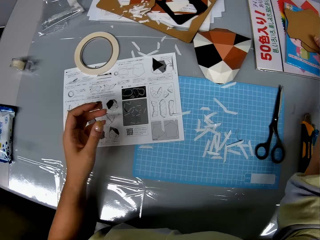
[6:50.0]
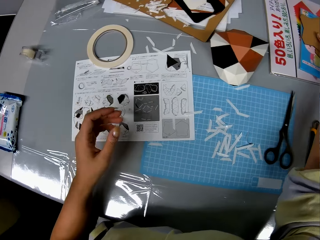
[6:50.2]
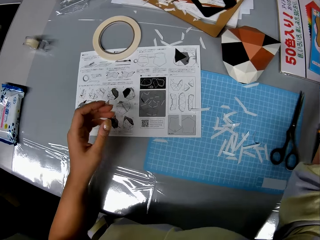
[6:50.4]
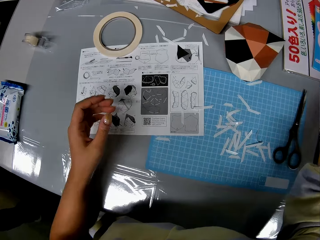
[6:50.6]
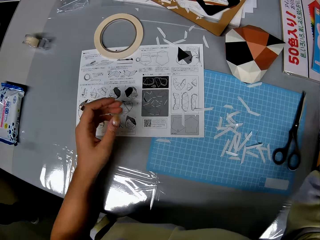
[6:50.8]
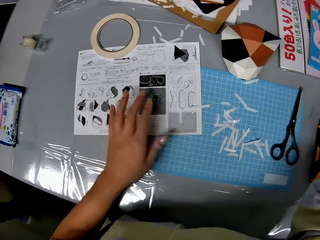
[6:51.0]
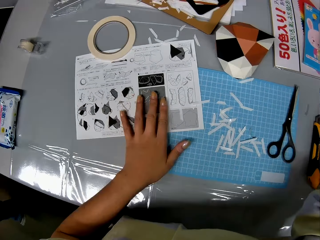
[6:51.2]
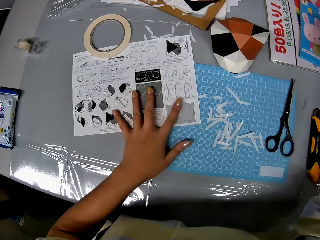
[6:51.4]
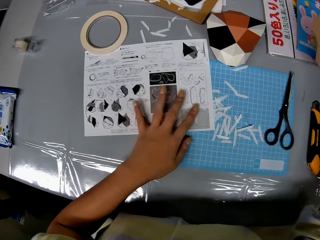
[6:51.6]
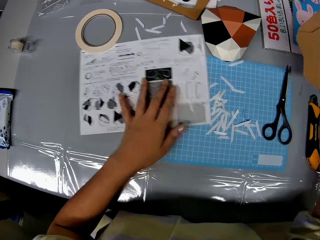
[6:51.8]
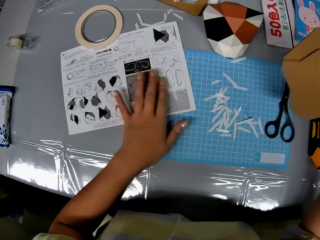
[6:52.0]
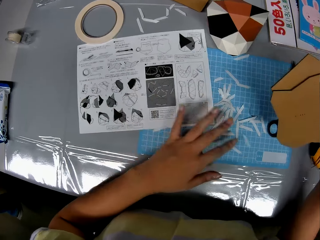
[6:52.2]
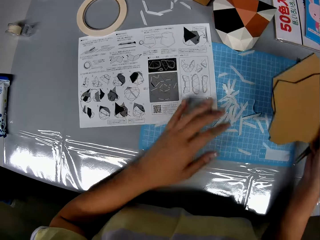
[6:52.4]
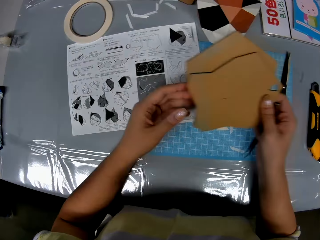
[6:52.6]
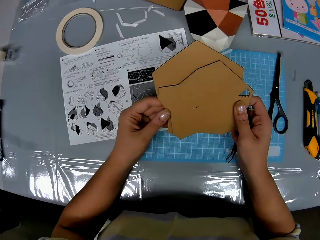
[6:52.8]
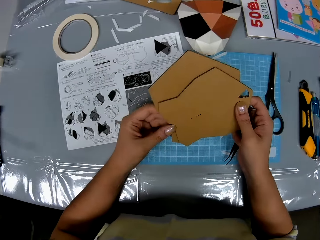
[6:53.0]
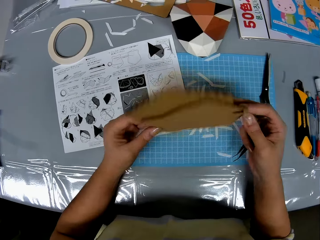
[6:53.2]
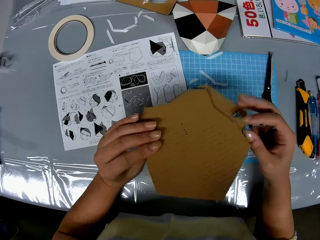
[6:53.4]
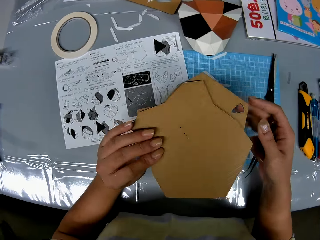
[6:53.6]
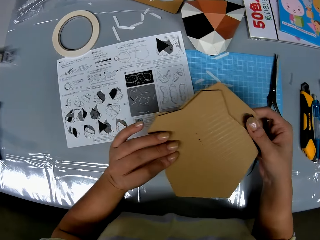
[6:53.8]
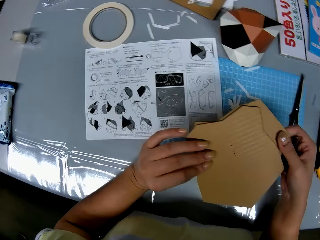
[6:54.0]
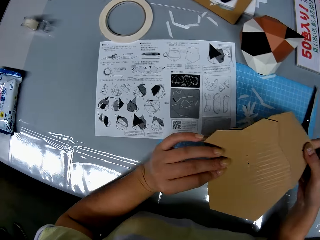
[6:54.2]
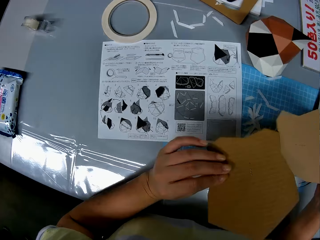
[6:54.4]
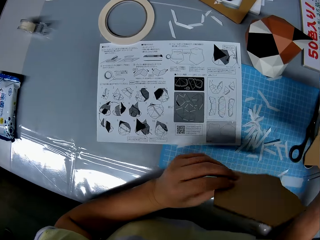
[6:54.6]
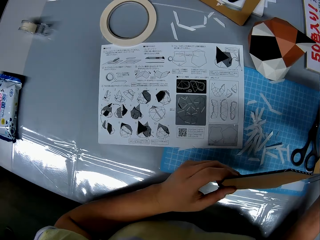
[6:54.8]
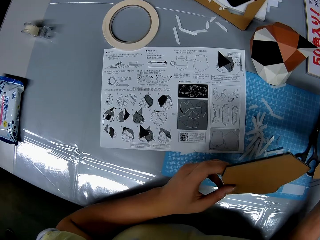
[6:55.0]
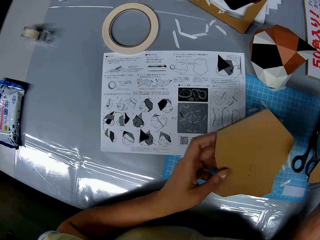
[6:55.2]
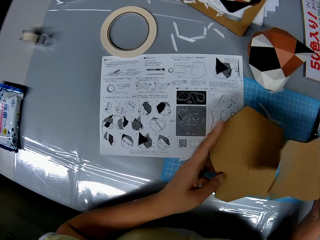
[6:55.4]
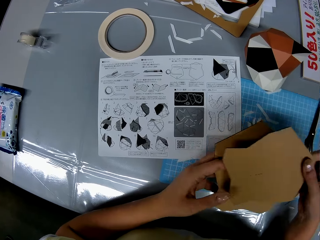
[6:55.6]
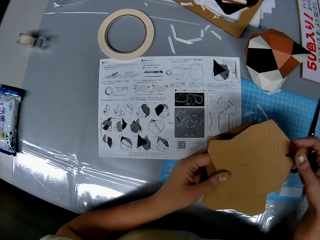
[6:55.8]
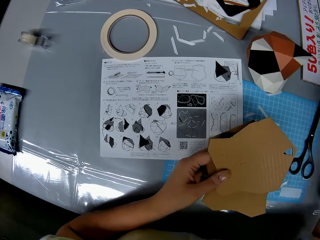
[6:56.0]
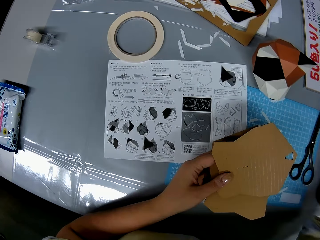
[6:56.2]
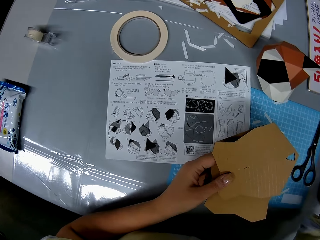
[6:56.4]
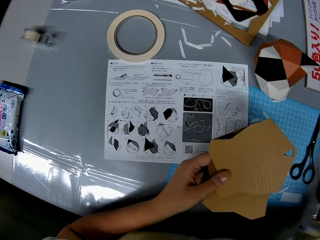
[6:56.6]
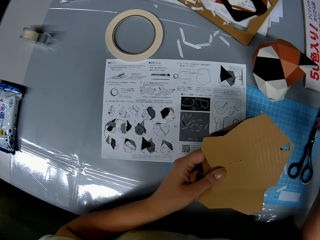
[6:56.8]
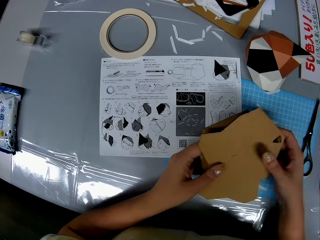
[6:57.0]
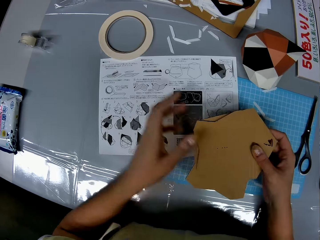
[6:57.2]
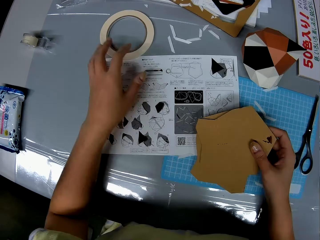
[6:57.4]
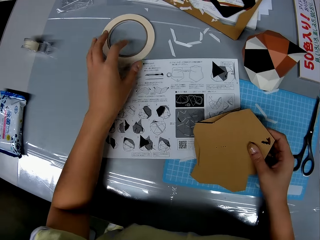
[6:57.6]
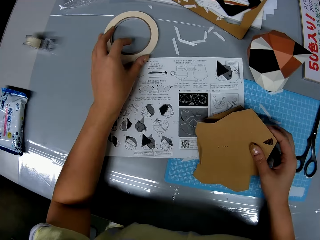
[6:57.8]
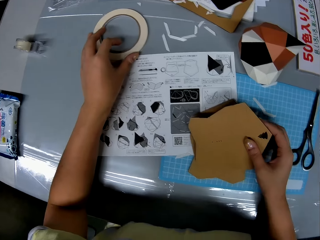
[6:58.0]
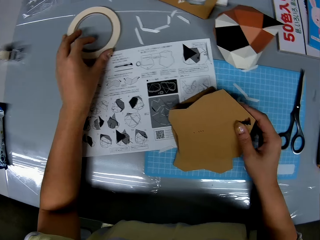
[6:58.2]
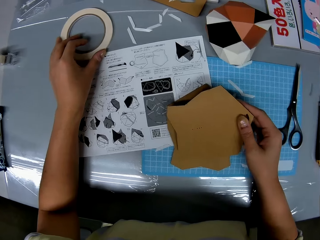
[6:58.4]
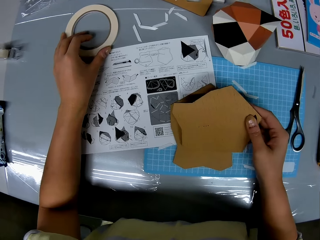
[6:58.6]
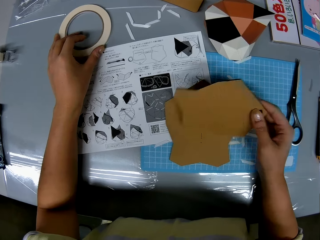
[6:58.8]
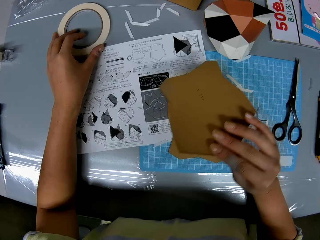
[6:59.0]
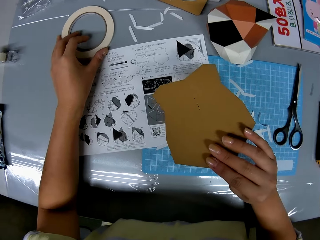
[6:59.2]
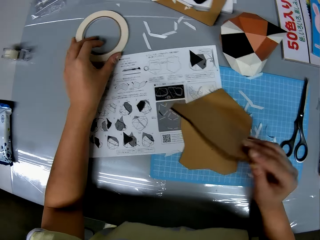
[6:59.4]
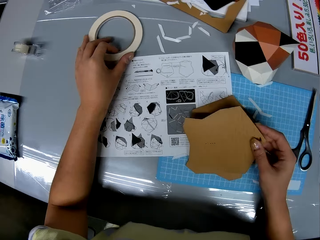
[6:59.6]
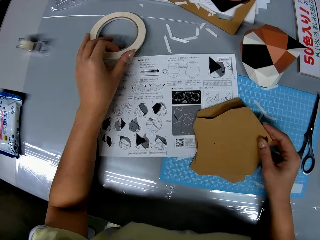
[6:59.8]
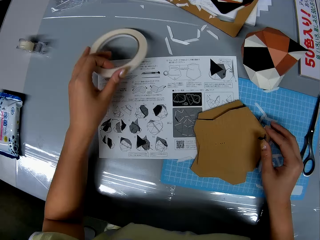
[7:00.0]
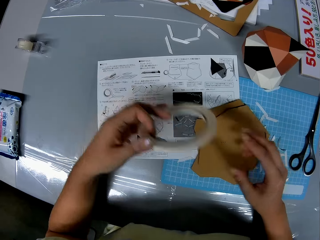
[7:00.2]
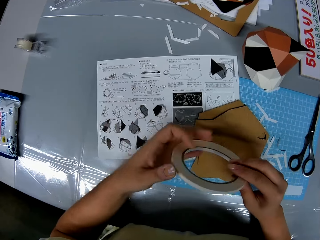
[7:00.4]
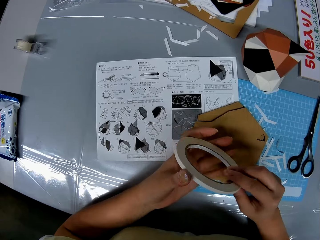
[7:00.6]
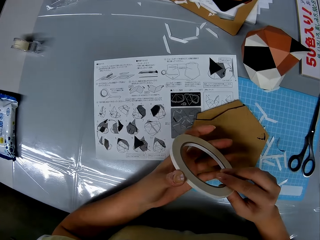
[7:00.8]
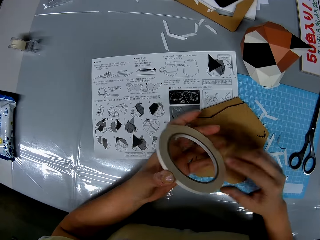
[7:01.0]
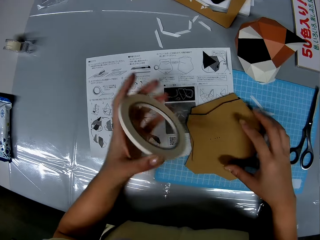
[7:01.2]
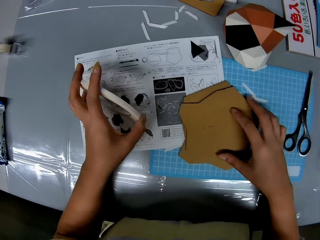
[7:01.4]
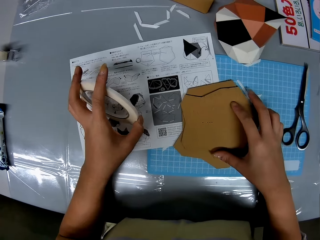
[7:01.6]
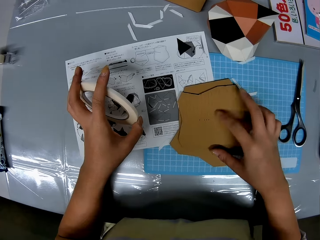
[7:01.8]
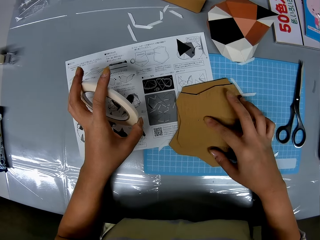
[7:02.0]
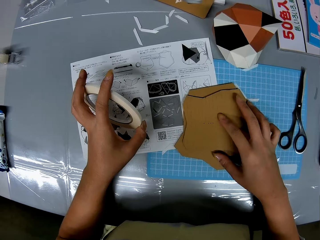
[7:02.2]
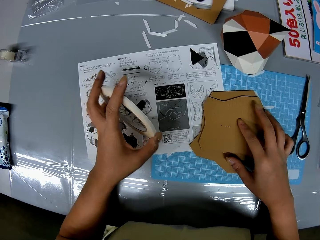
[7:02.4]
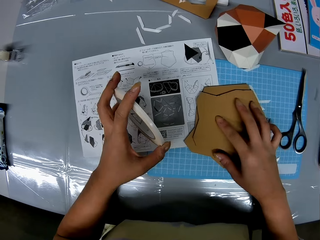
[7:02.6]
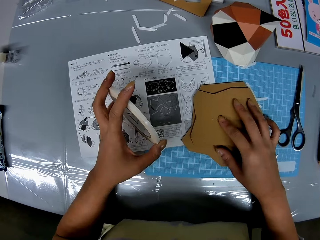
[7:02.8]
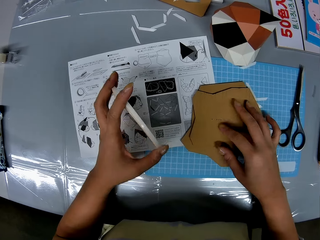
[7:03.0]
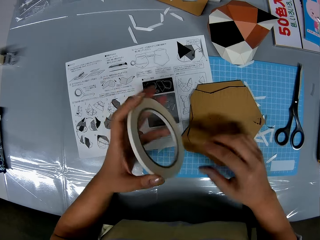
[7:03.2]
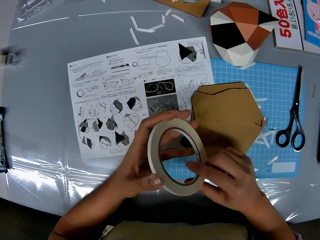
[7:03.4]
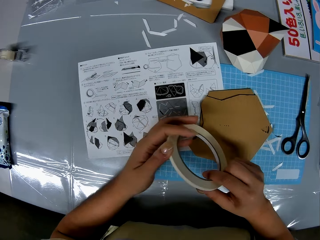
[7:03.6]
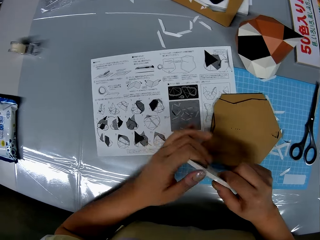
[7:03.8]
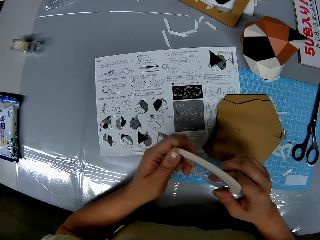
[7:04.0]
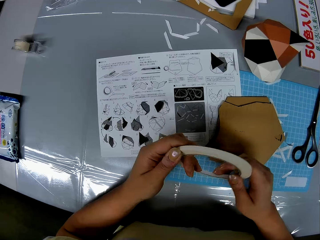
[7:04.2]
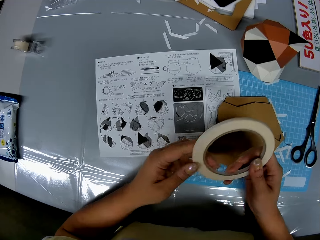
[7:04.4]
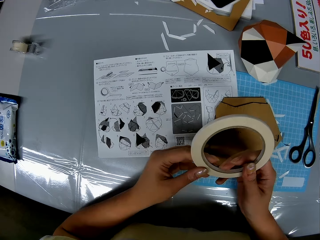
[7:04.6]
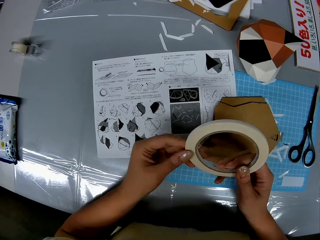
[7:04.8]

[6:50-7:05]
The camera wearer picks up another paper craft on the table. She places her hand on the manual and pulls the manual towards the cutting mat. She moves her hand towards her. She lets go of the manual. She holds the cardboard pieces with her hands. She turns the pieces. She pulls one of the pieces backwards. She turns the piece. She moves the other piece towards her. She moves her hand forwards and holds the piece with her hand. She moves her hand towards her. She holds the piece with her hand. She moves her hand backwards. She reaches for the masking tape with her hand. She places the cardboard pieces on the cutting mat. She places her hand on the masking tape. She lifts up a cardboard piece. She picks up a double sided tape on the table. She turns the piece. She moves the masking tape towards her. She lets go of the cardboard piece. She holds the masking tape with both her hands. She lets go of the masking tape. She moves her hand towards the cardboard pieces. She pulls the pieces away from the manual. She moves her hand towards the masking tape and holds the masking tape with her hand.

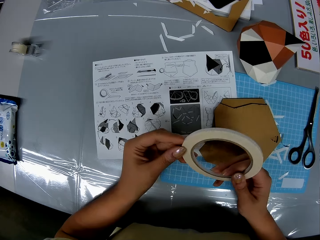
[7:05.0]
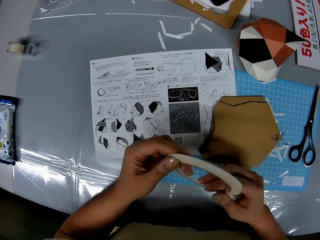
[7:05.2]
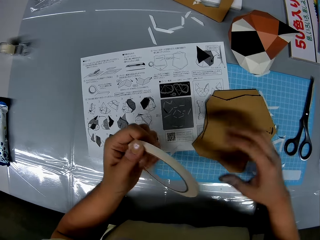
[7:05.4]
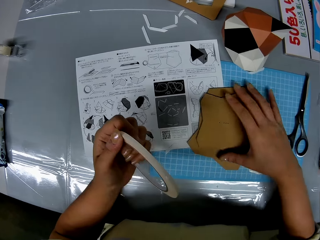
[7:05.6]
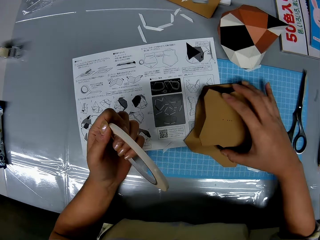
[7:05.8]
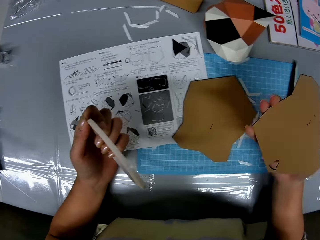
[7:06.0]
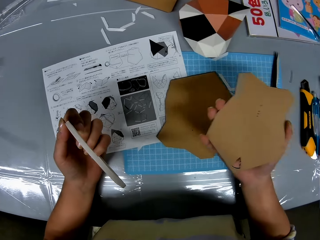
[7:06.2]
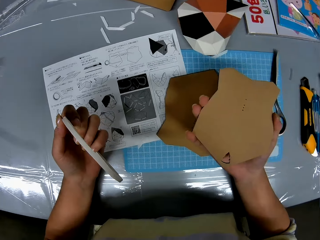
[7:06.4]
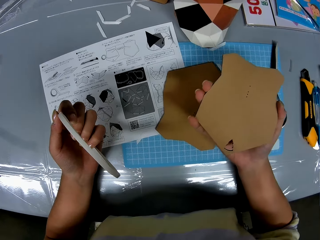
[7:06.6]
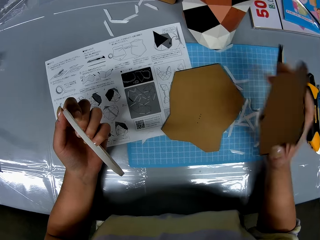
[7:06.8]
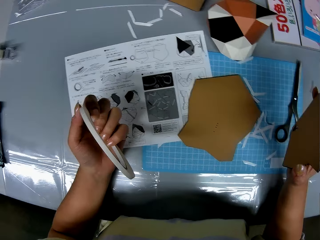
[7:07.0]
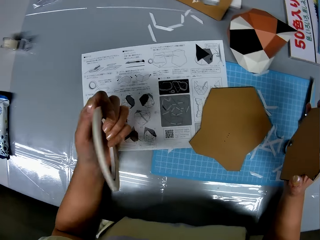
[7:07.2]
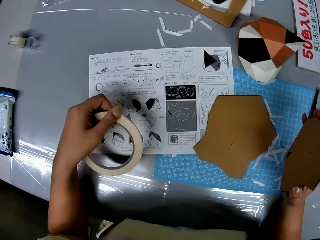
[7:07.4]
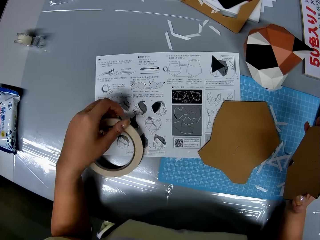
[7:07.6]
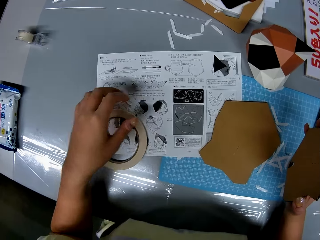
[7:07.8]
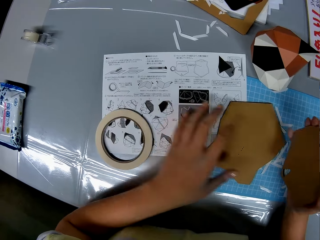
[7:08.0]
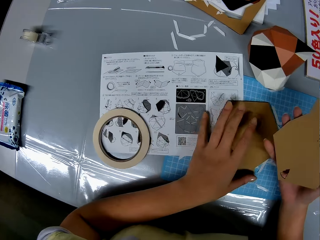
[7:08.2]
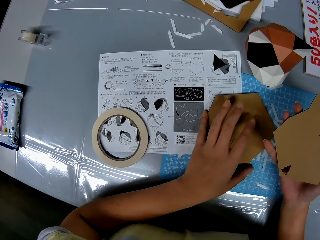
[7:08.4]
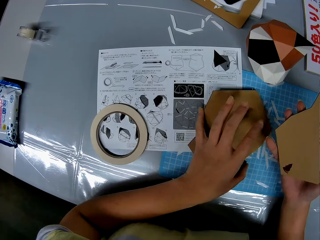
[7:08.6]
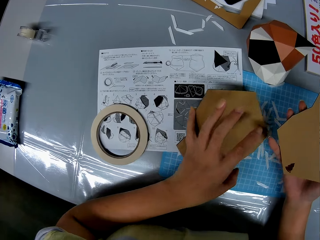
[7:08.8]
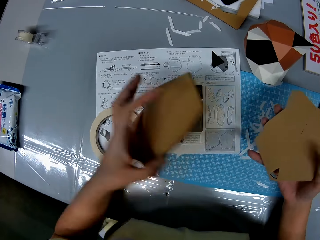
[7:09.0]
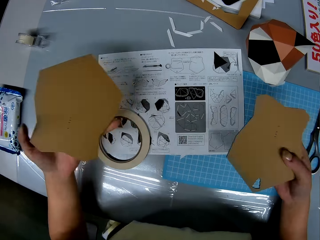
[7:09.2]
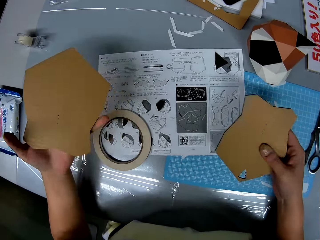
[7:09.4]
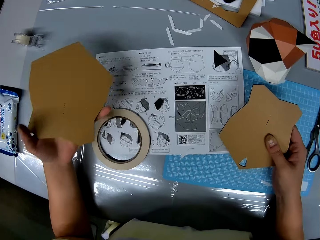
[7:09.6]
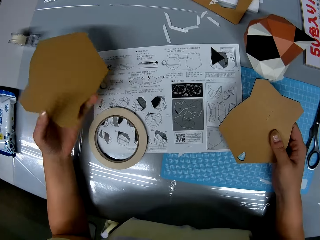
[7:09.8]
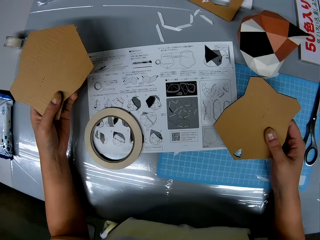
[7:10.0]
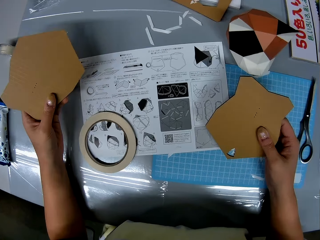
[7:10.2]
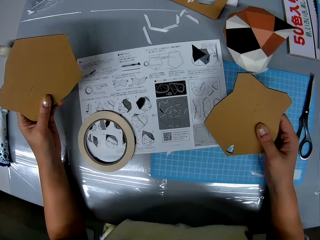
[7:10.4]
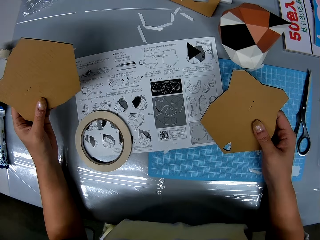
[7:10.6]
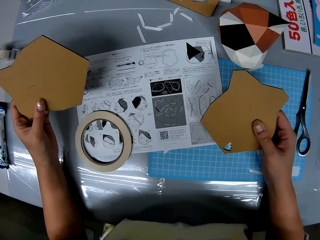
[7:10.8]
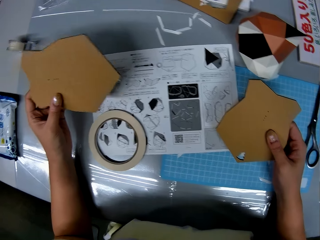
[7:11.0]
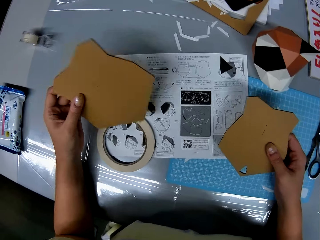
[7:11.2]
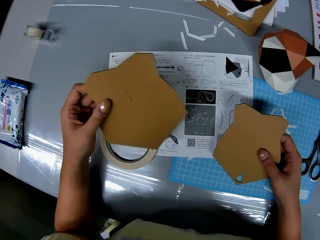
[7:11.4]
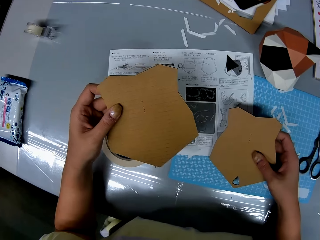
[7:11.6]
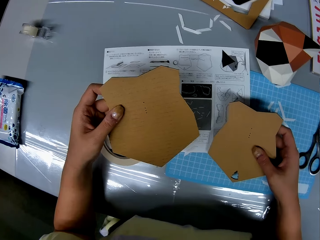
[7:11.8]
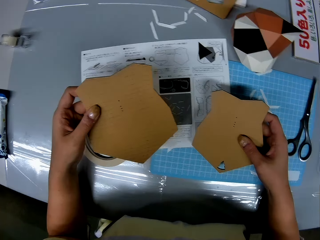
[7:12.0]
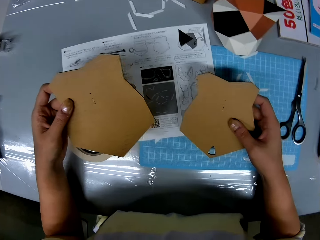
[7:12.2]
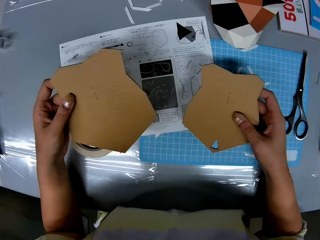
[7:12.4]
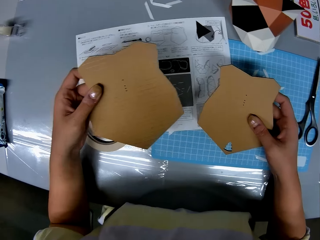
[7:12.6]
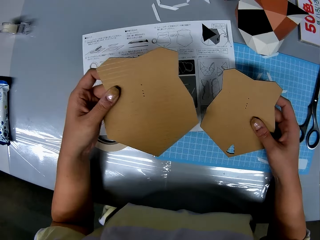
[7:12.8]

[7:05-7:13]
The camera wearer moves her hand towards the cardboard pieces. She lifts up the cardboard piece. She places the masking tape on the manual. She lets go of the masking tape. She holds the cardboard piece with her hand. She lifts up the cardboard piece. She looks at the cardboard pieces.
